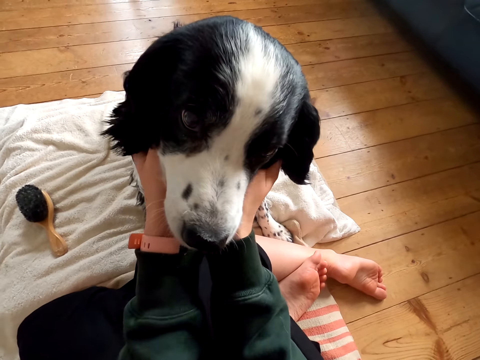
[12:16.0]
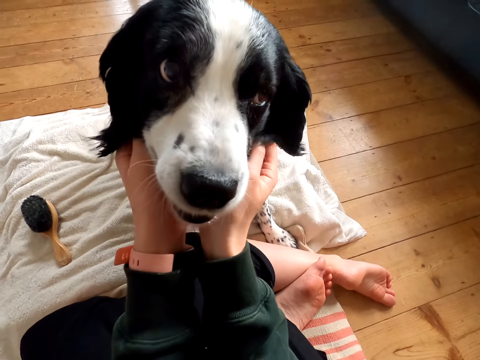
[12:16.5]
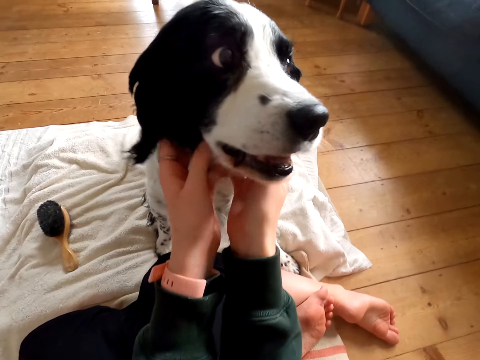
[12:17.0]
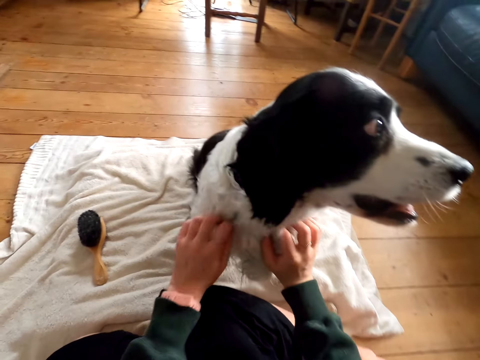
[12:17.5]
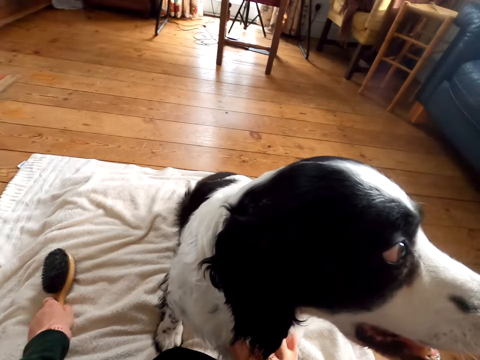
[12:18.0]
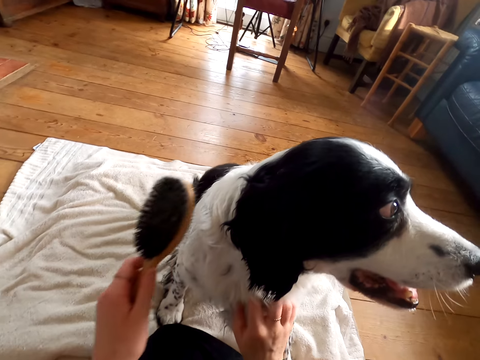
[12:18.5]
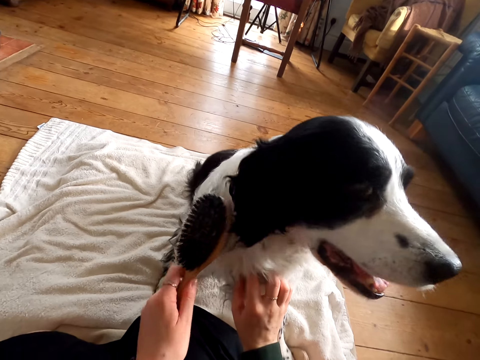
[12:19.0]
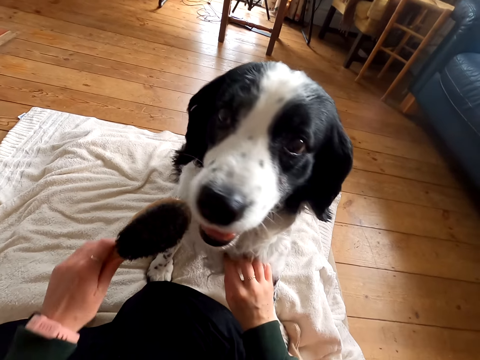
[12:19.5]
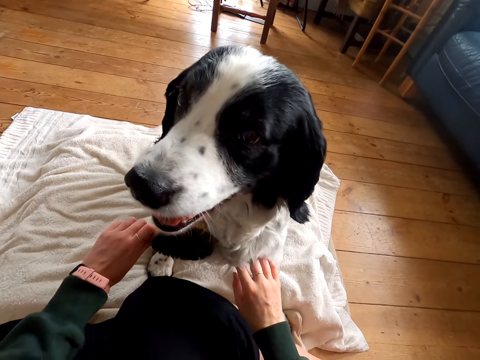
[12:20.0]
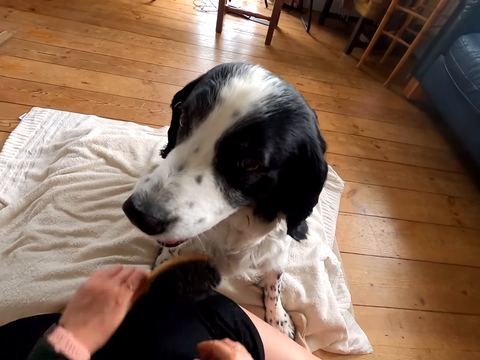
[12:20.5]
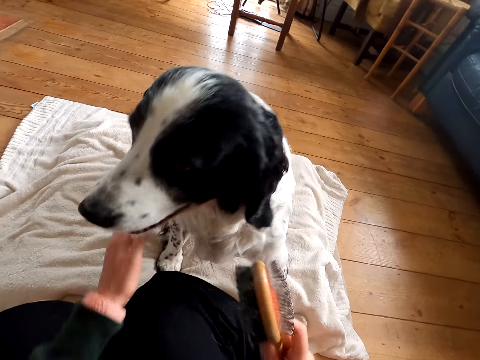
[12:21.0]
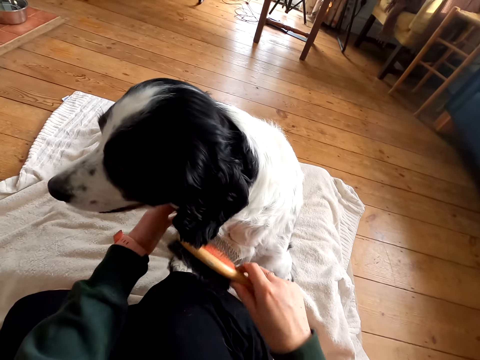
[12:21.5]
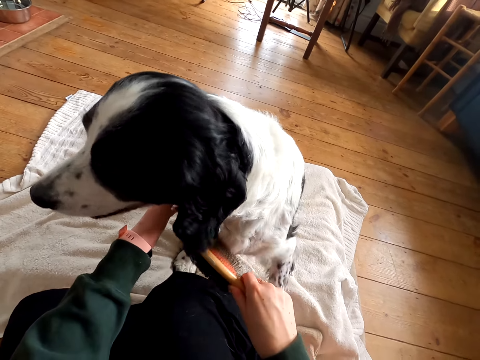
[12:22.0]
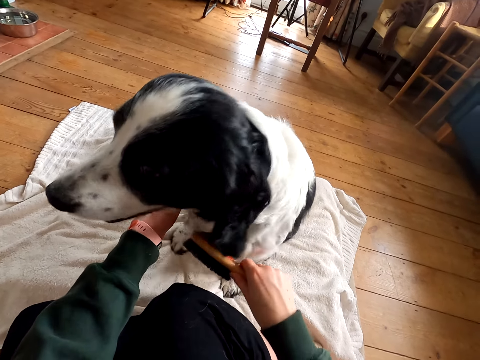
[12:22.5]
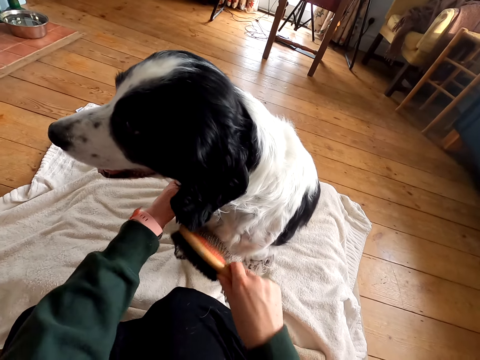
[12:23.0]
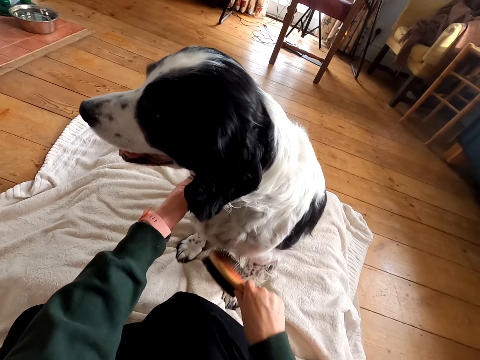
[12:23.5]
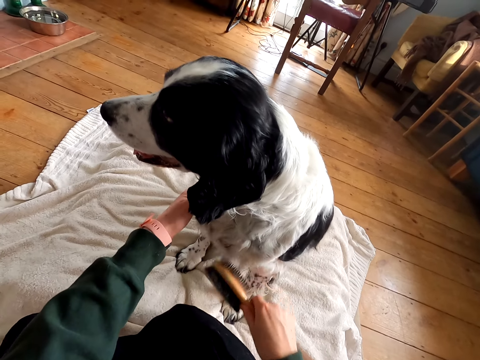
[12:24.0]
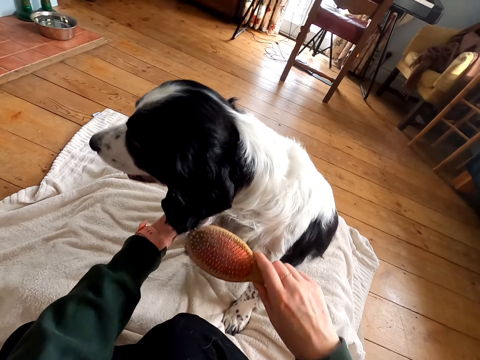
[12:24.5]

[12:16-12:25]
The camera wearer takes the comb from the mattress. They comb the dog fur.

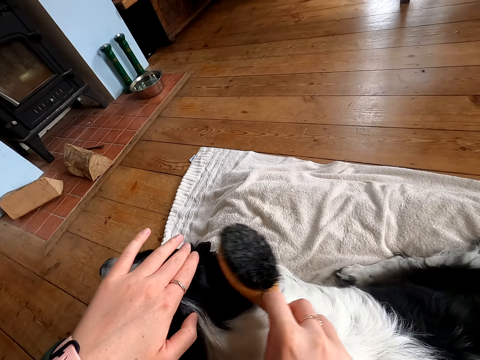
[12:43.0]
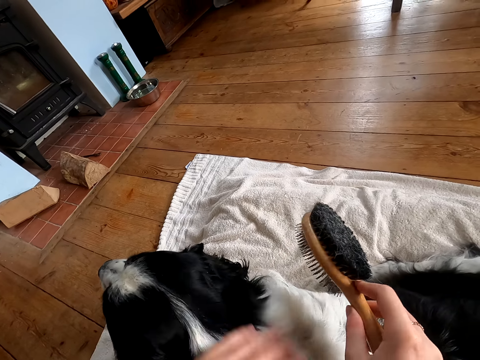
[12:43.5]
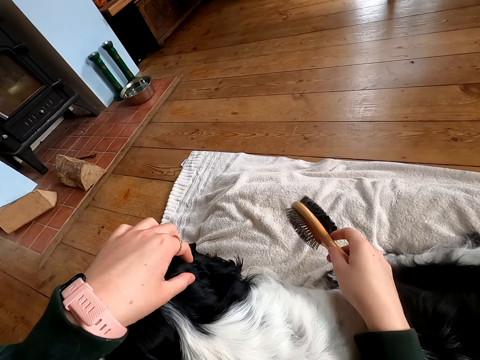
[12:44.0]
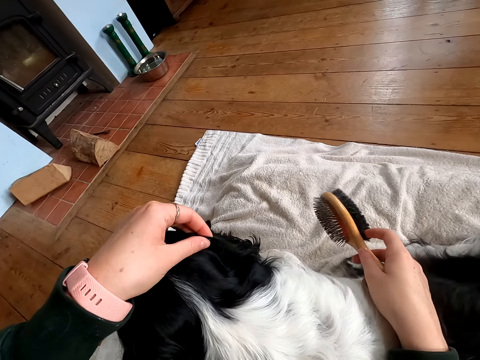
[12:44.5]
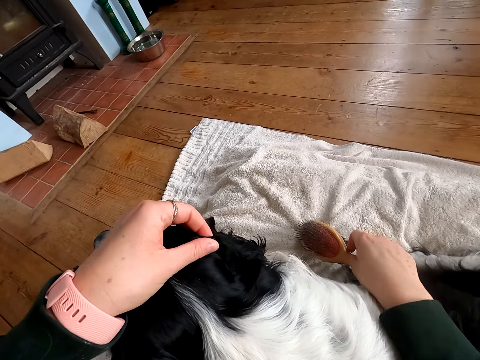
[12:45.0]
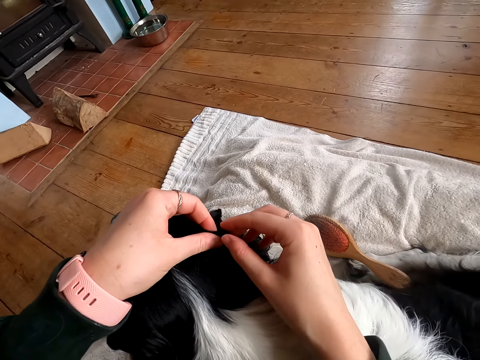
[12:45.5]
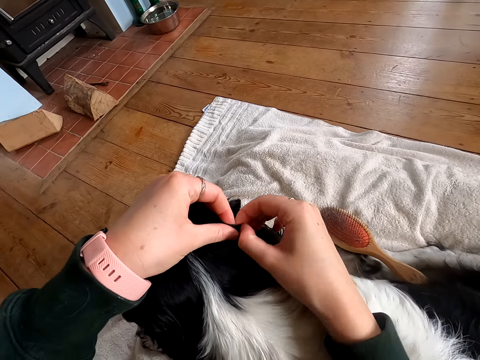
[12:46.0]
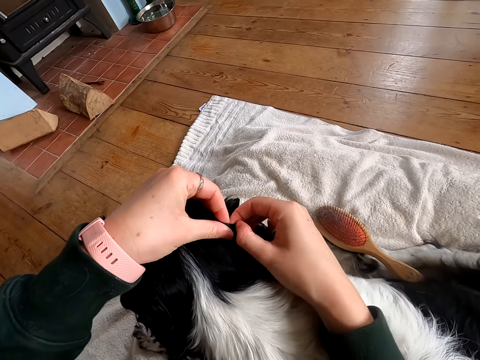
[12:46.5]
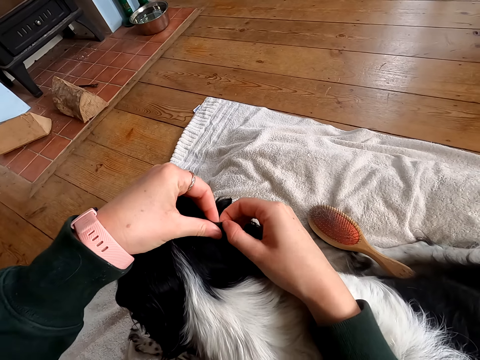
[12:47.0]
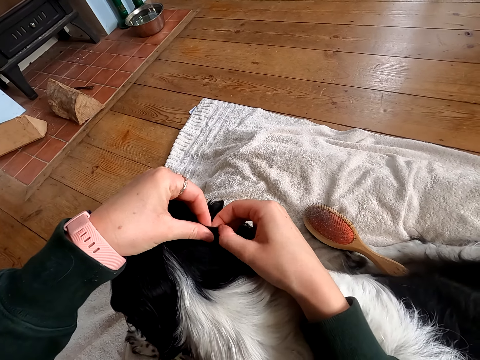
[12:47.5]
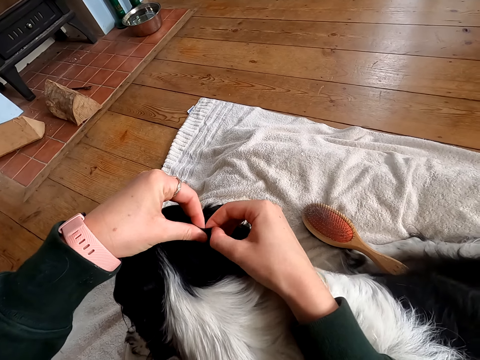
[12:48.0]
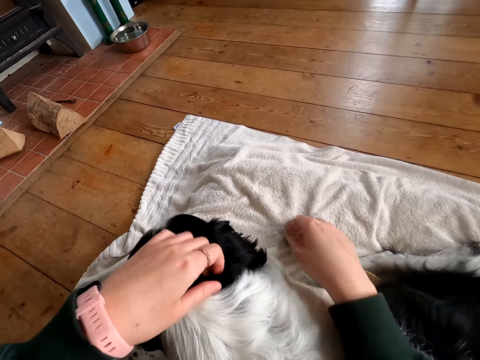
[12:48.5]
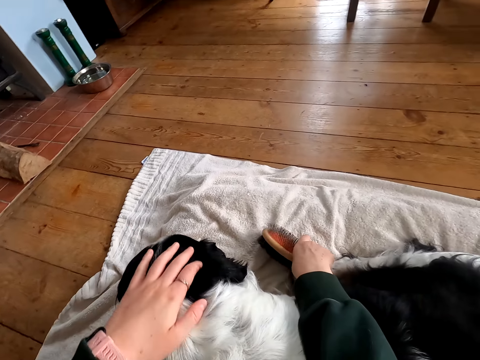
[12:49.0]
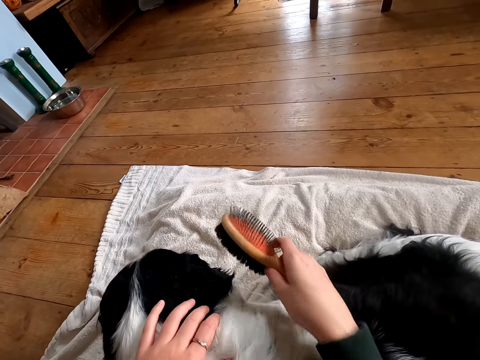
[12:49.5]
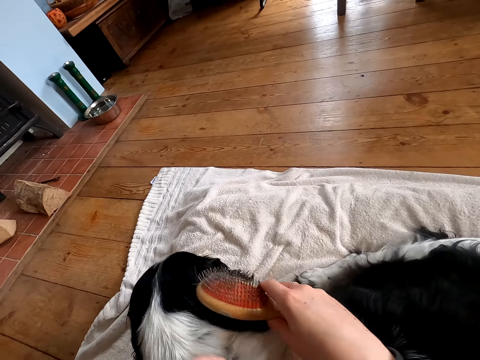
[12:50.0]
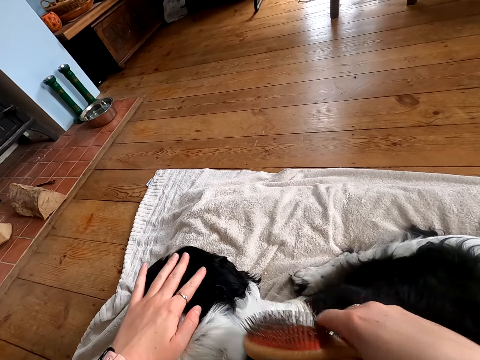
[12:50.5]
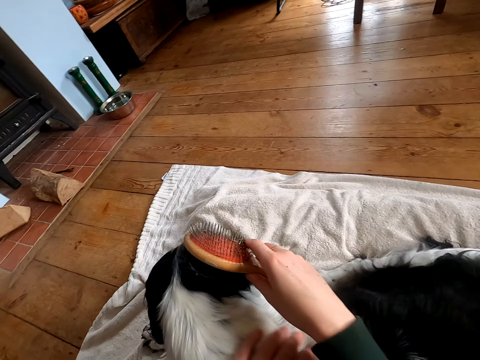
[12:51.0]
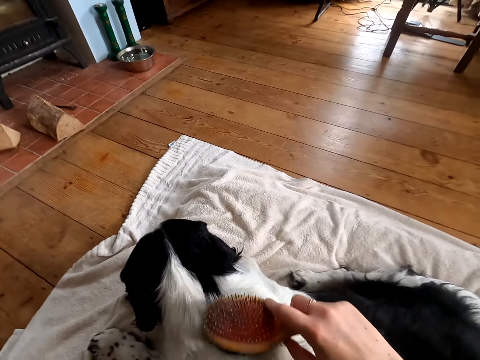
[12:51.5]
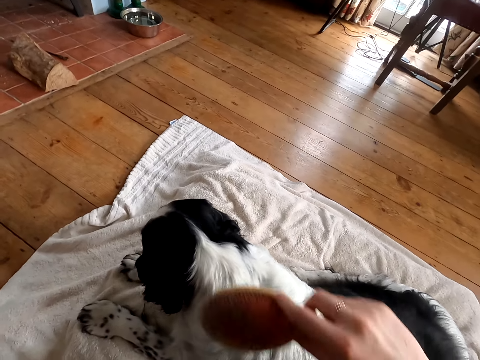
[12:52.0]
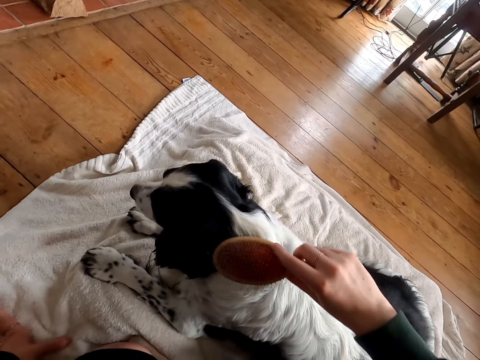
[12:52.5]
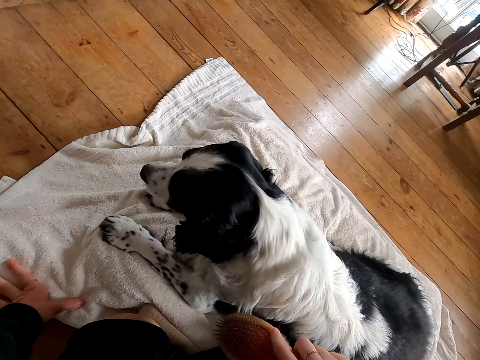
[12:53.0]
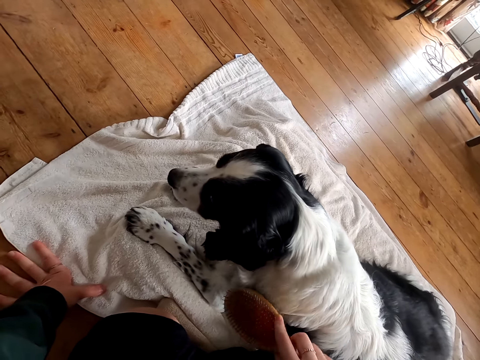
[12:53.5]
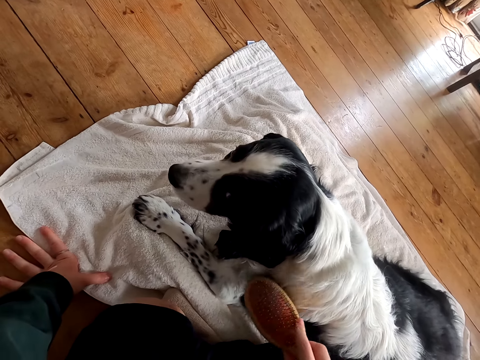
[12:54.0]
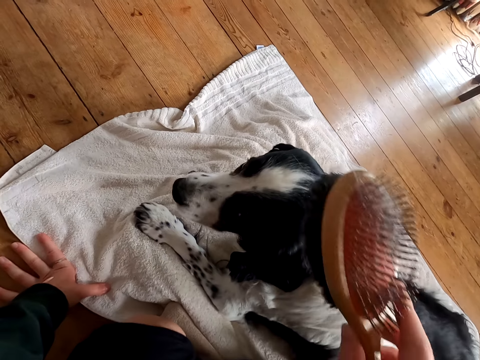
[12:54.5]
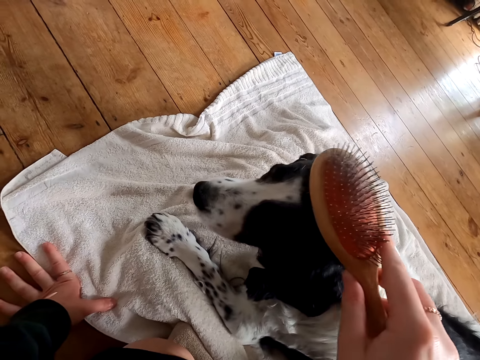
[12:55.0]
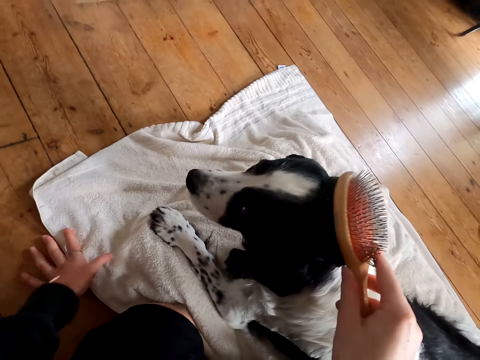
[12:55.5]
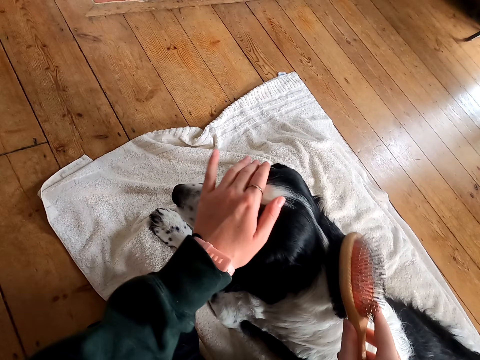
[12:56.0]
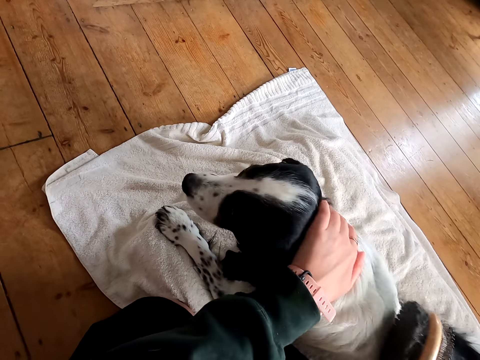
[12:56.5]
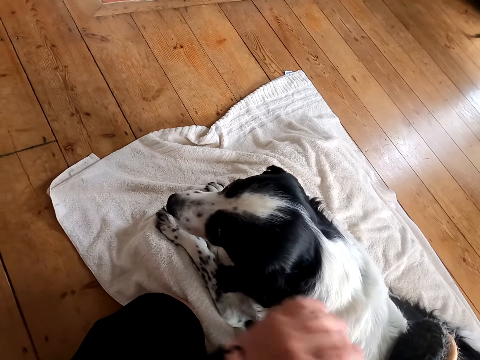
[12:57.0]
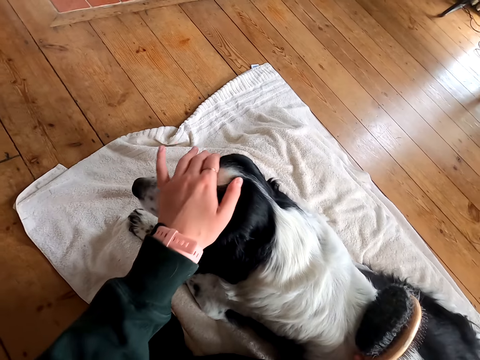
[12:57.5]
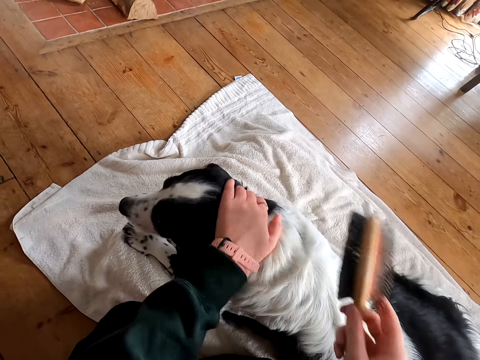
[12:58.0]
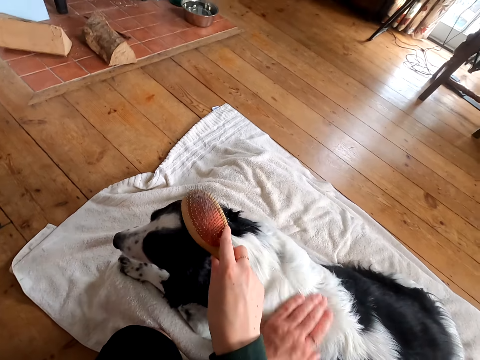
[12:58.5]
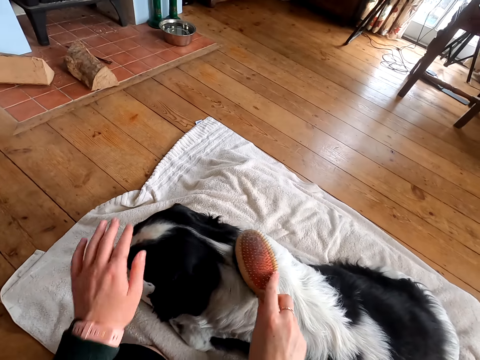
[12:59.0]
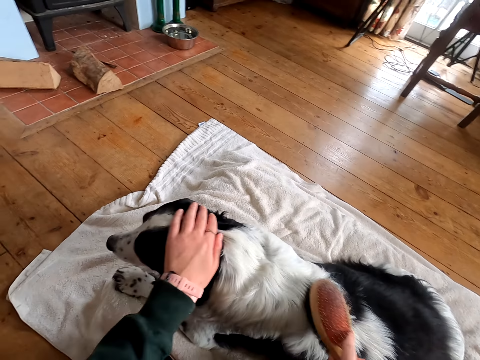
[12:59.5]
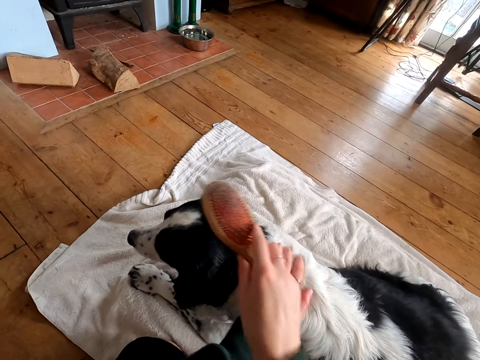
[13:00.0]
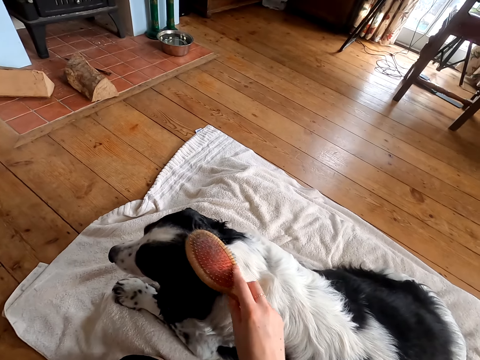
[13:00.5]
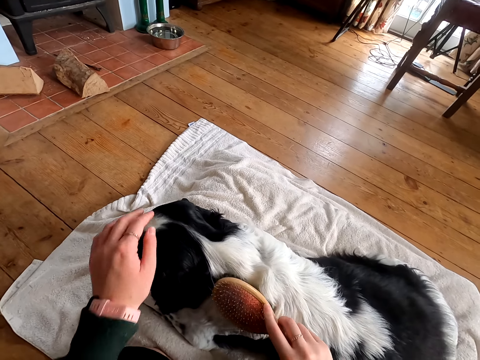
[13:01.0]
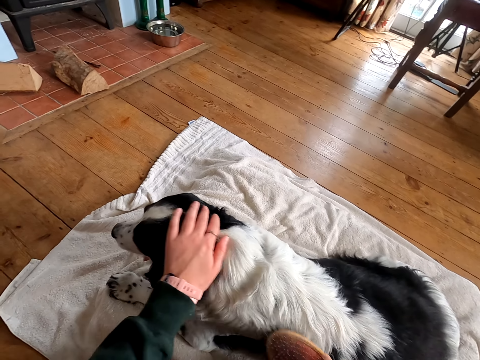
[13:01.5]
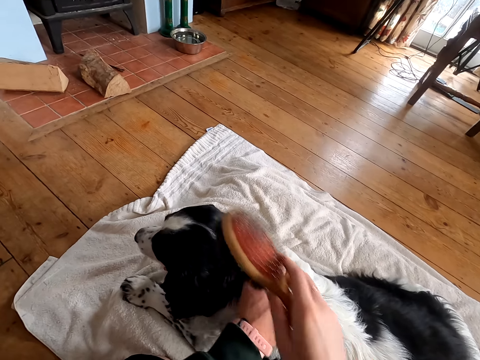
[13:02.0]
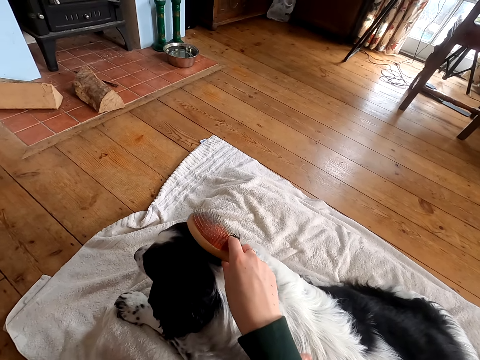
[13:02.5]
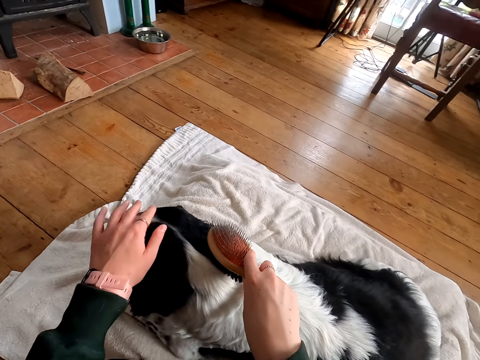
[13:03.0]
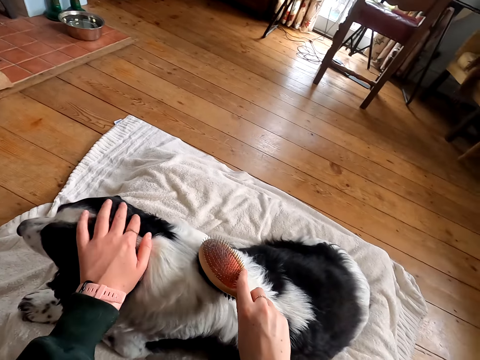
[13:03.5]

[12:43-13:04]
The camera wearer looks at something. They place the comb. They touch something. They take the comb on the floor. They comb the dog fur. They touch the dog fur. They massage the dog. They comb the dog fur.
